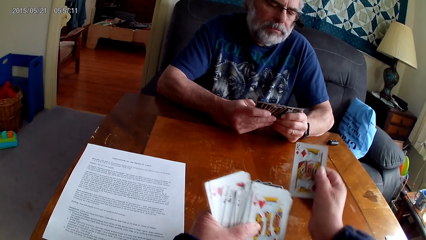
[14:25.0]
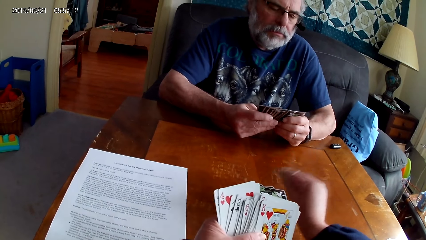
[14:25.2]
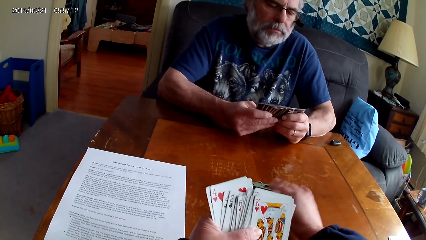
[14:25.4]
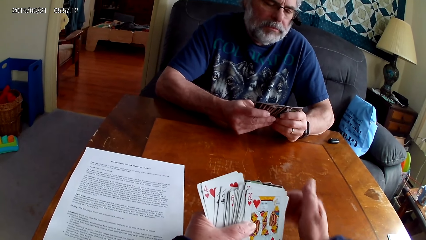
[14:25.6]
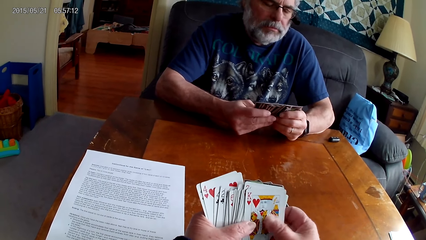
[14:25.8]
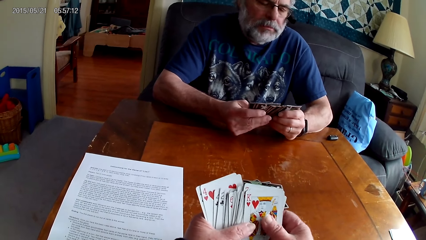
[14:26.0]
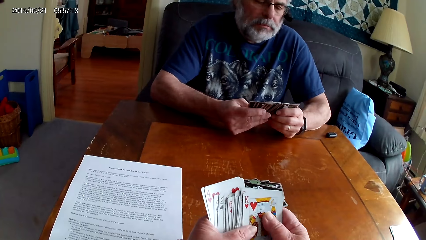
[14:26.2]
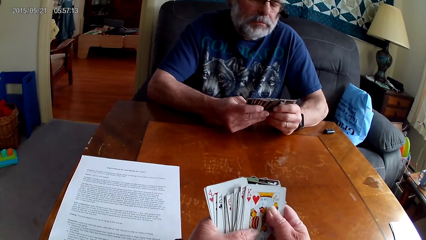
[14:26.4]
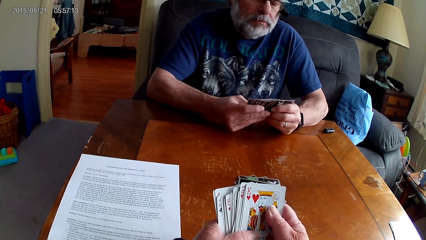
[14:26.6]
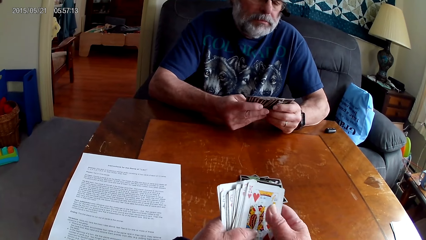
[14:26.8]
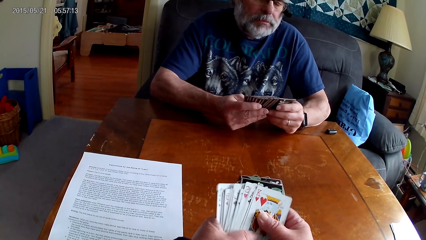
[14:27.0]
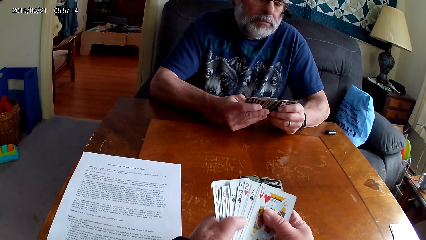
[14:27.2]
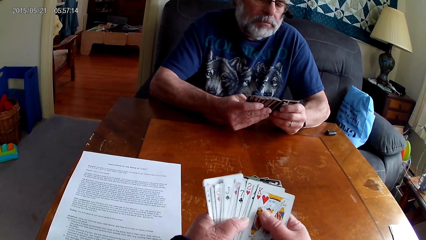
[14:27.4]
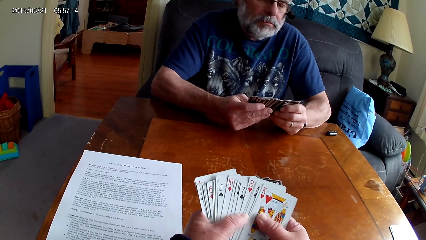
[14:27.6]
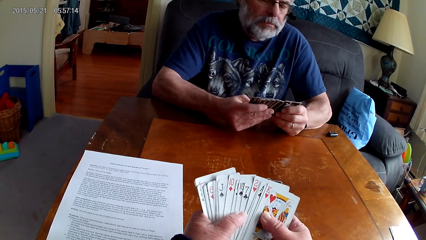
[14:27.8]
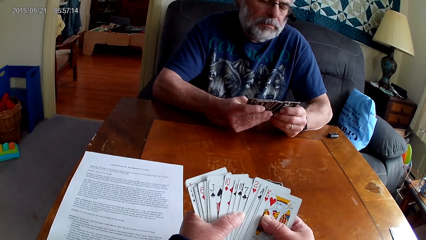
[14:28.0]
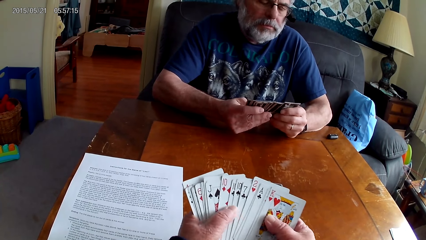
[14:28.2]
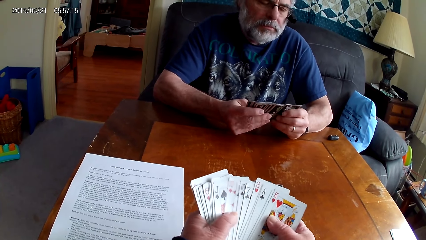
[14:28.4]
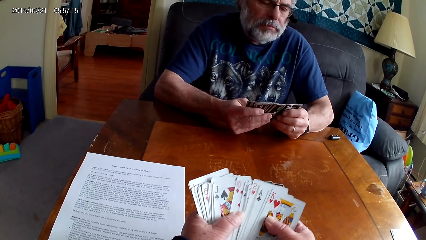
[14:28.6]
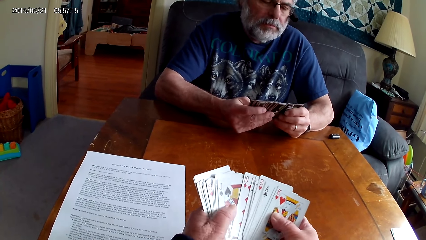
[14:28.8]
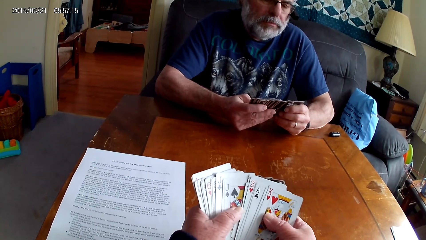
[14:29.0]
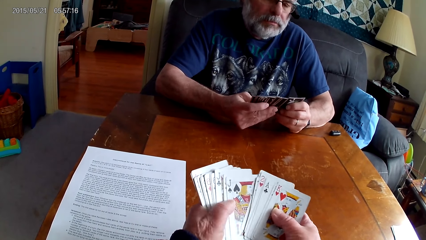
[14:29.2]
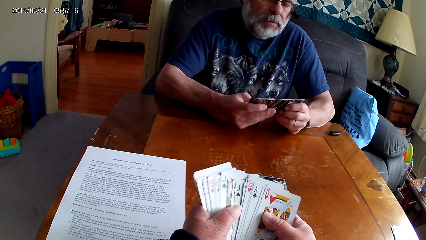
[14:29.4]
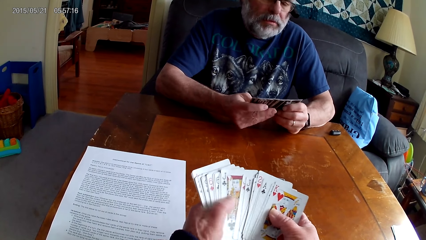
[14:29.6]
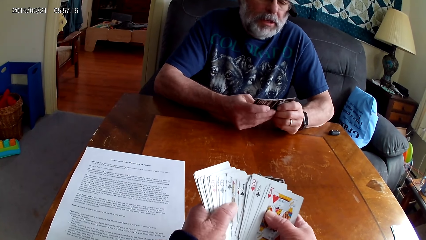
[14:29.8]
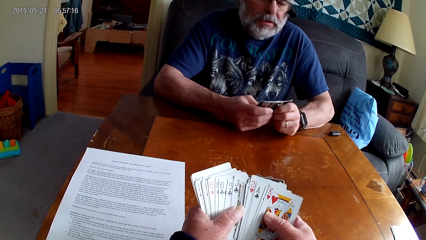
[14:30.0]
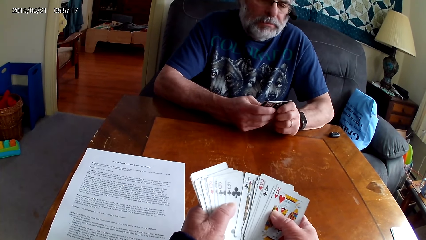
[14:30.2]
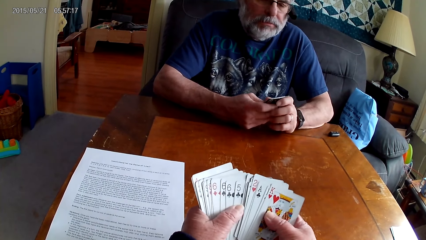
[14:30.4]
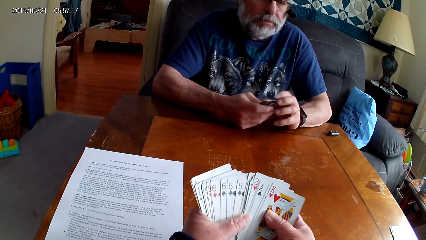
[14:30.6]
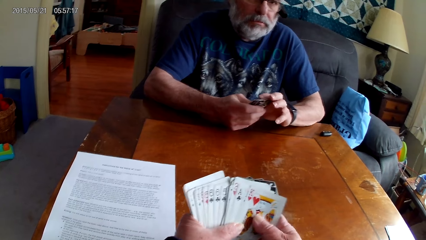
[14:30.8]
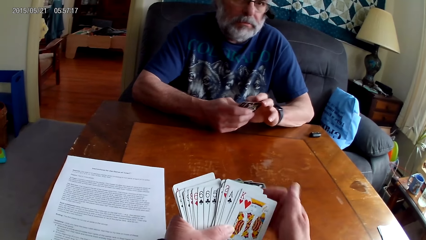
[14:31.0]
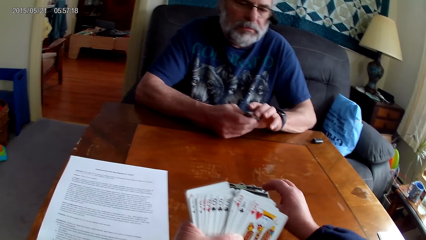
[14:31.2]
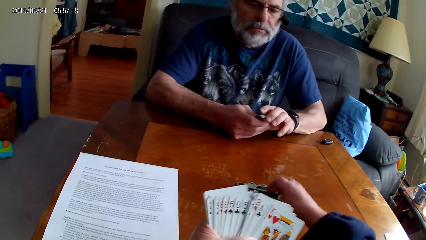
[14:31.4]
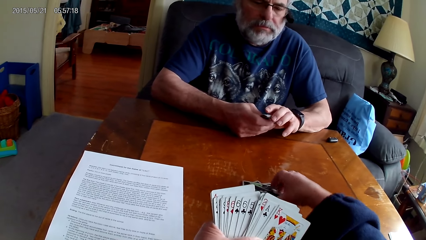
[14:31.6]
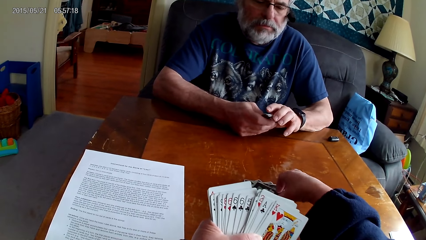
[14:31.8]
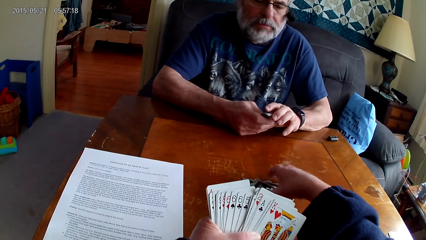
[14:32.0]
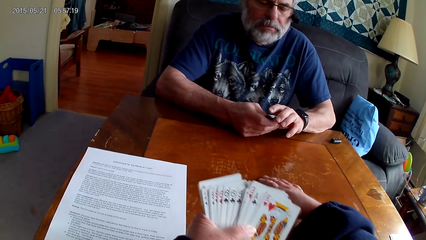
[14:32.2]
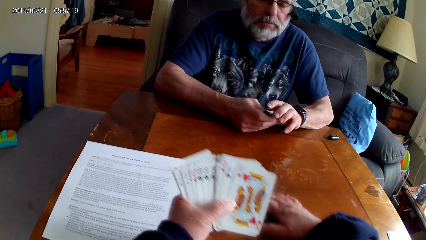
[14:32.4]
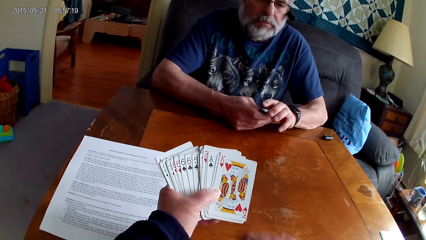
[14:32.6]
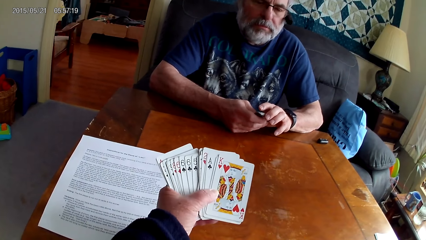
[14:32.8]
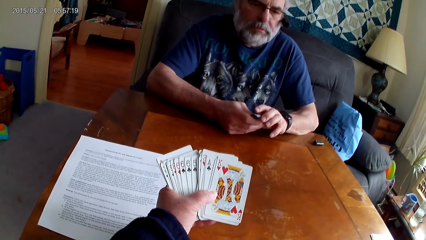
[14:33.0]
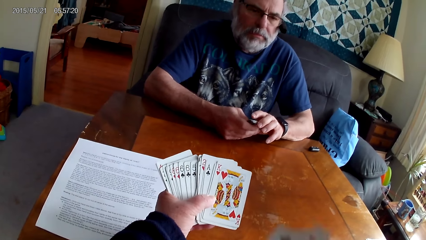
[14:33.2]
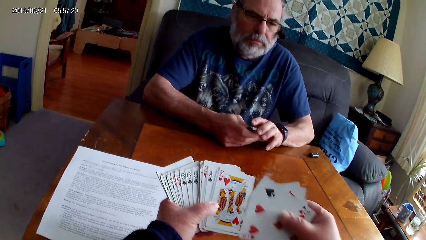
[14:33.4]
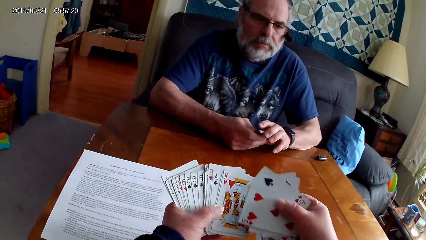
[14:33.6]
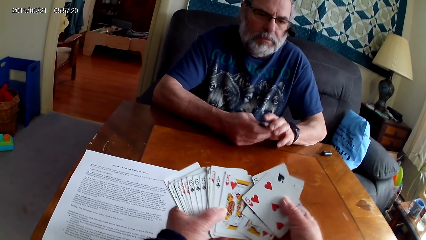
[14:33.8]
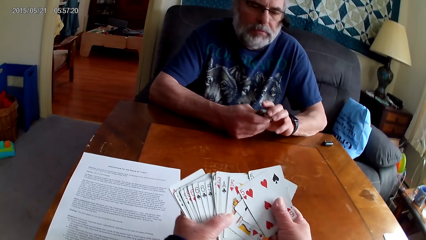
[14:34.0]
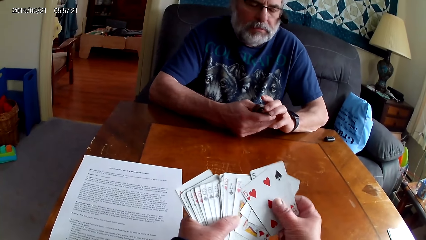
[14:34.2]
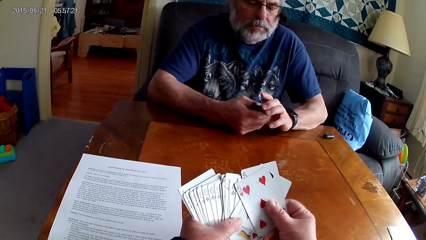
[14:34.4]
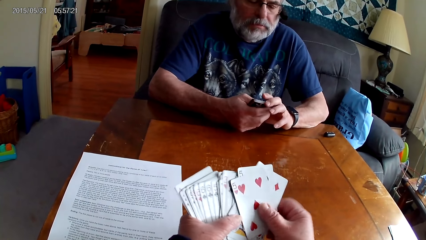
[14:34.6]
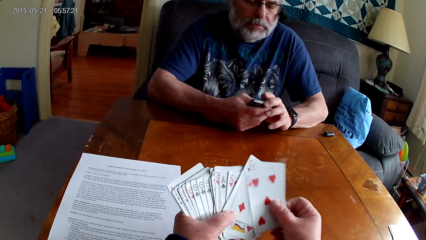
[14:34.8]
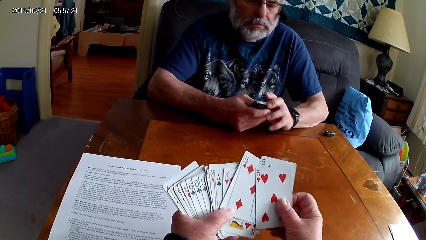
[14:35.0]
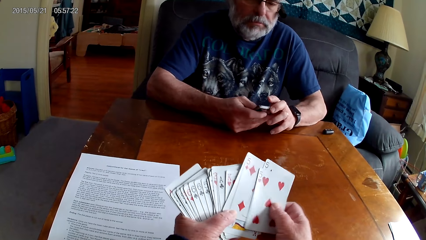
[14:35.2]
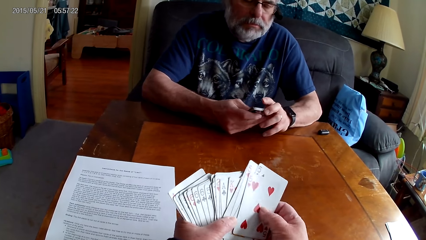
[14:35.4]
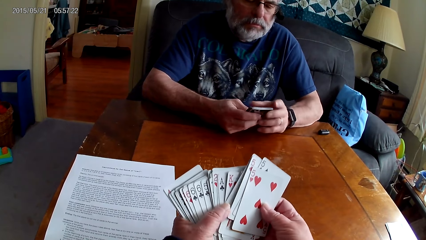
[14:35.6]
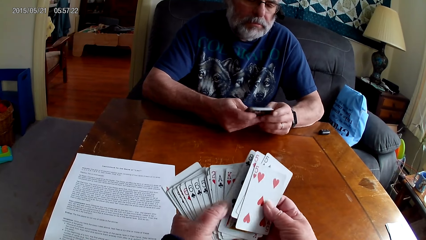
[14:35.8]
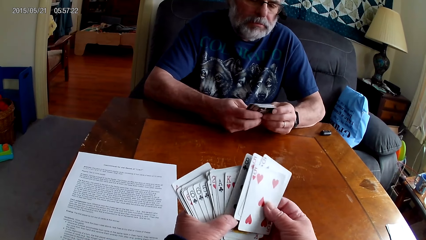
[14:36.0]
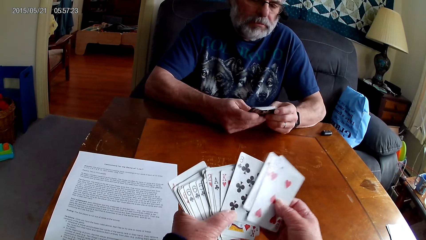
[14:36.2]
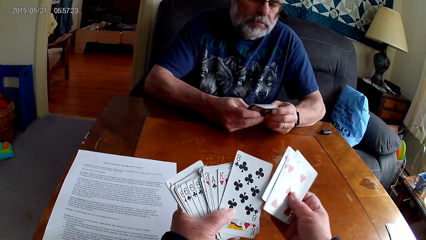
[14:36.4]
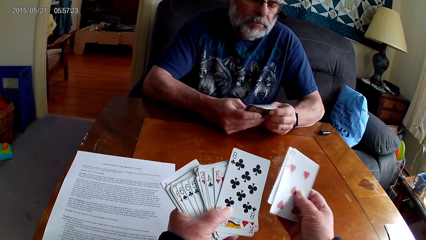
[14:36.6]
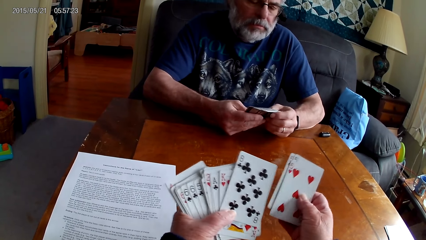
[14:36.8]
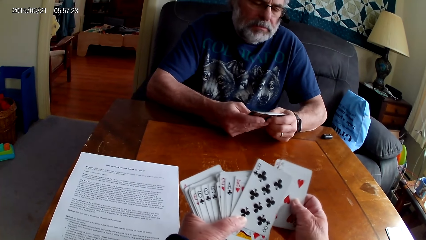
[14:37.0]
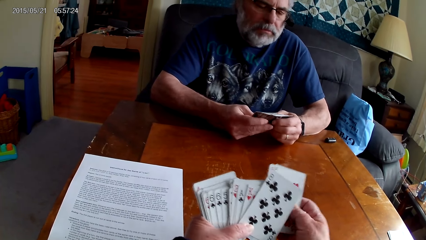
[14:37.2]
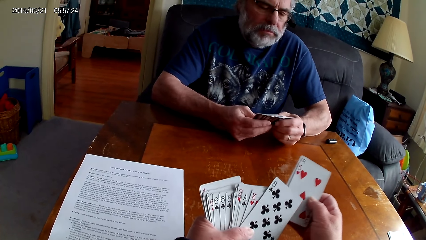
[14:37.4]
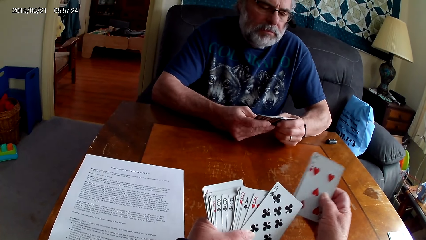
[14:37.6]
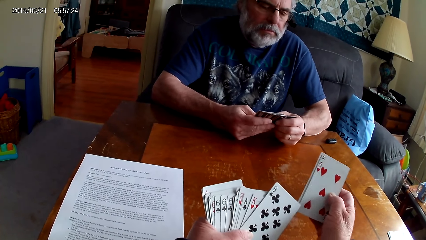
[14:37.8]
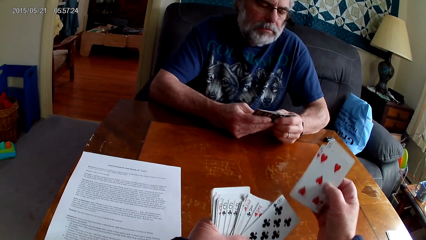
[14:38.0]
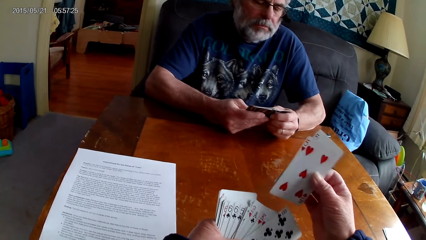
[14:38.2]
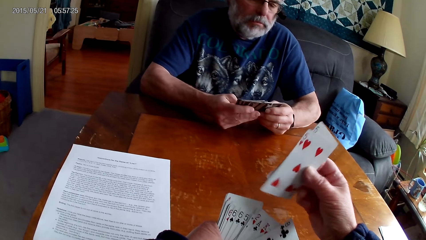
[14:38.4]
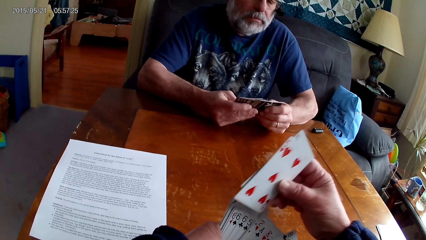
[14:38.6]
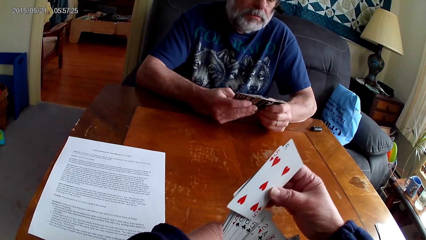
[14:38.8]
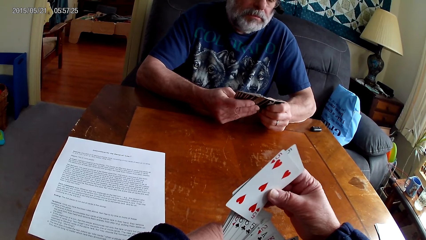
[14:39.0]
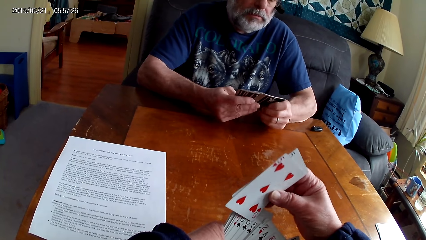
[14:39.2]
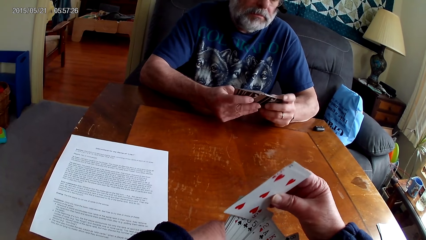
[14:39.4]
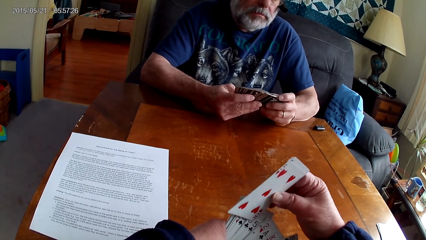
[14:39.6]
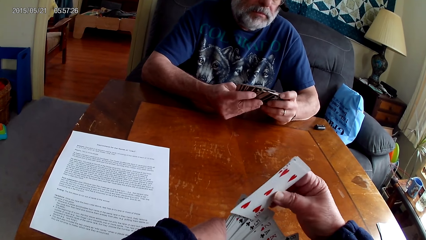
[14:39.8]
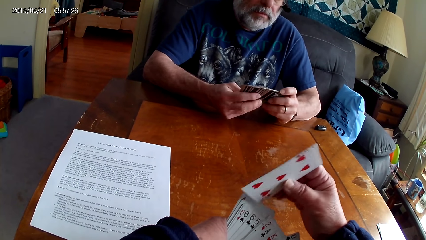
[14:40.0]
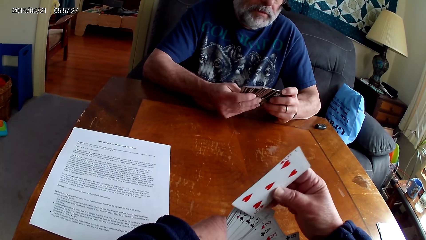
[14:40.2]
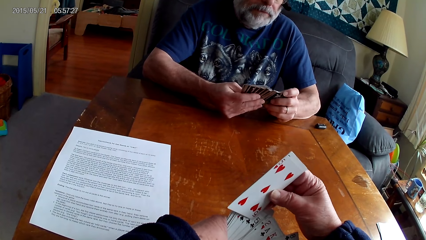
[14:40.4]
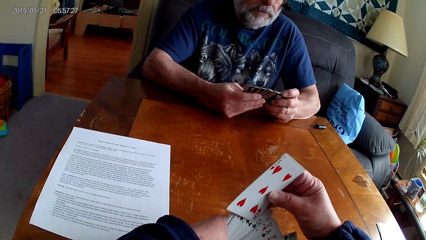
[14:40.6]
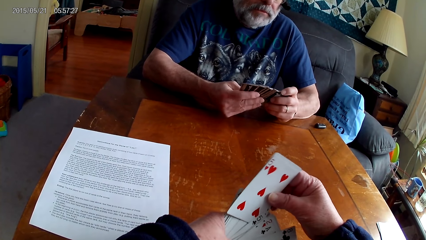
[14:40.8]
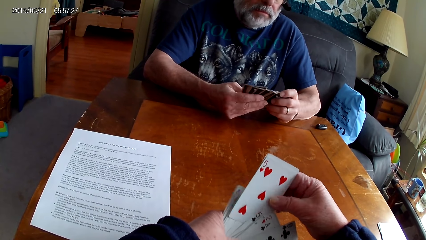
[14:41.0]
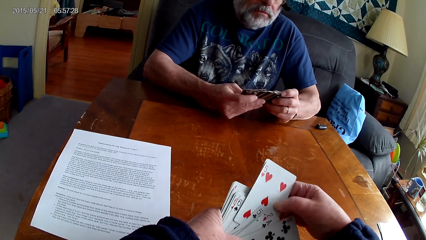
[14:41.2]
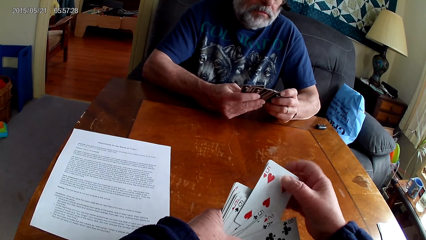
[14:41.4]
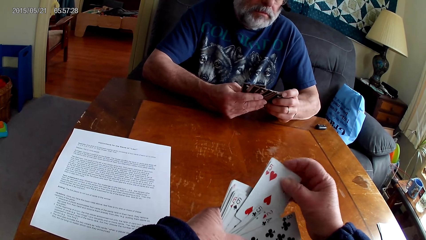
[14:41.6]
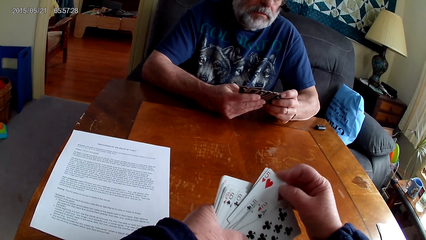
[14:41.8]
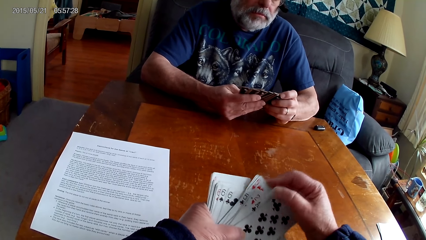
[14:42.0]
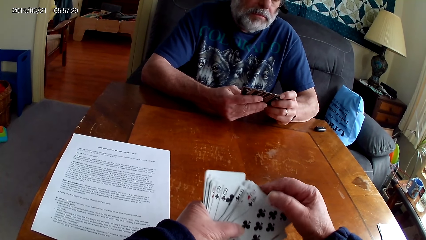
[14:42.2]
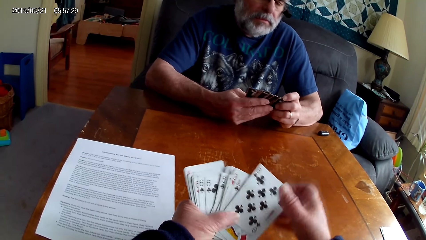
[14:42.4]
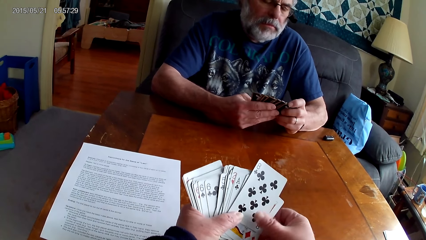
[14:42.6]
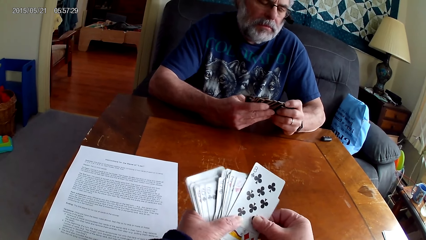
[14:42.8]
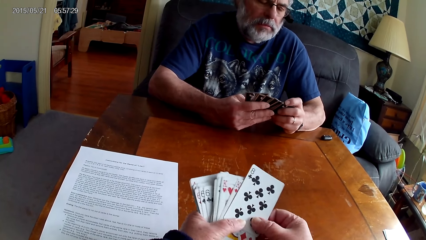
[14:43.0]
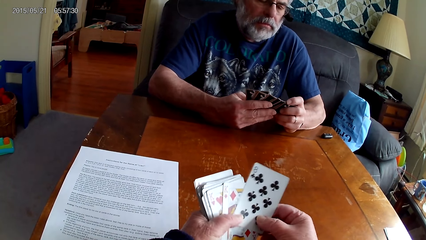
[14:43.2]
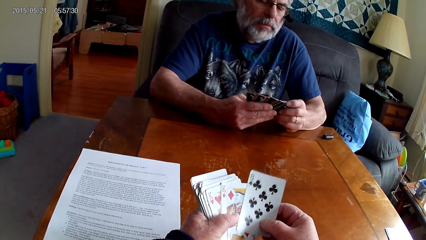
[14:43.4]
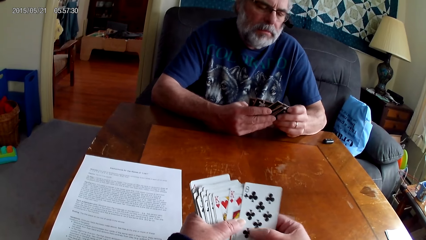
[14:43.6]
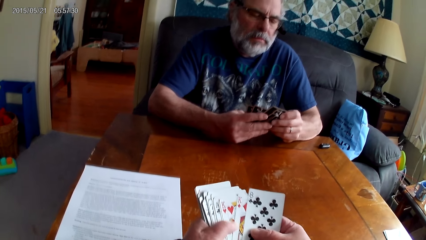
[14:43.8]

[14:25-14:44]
The camera wearer puts a card on the table. They arrange cards. They pick poker cards from the table. They put the cards together. They arrange the poker cards.
